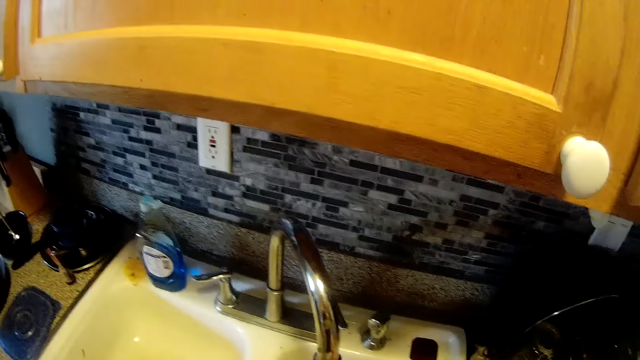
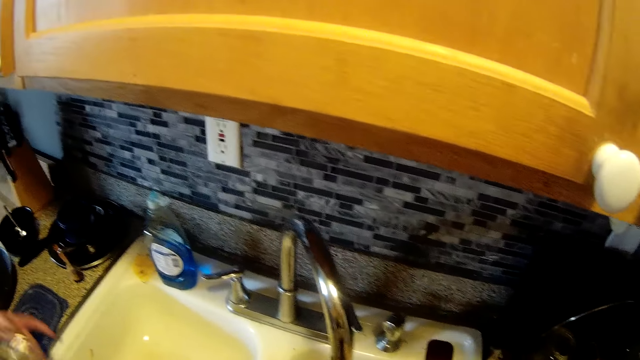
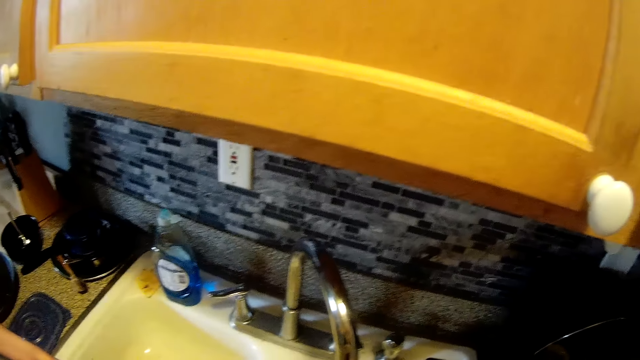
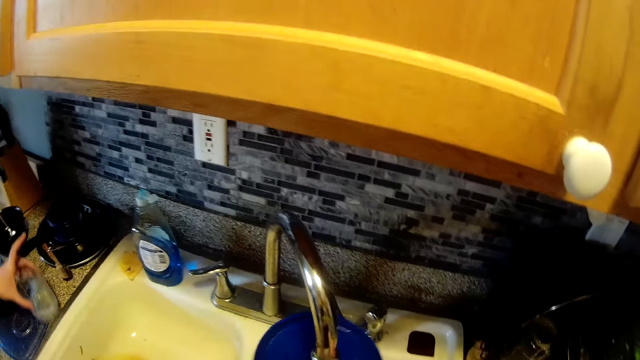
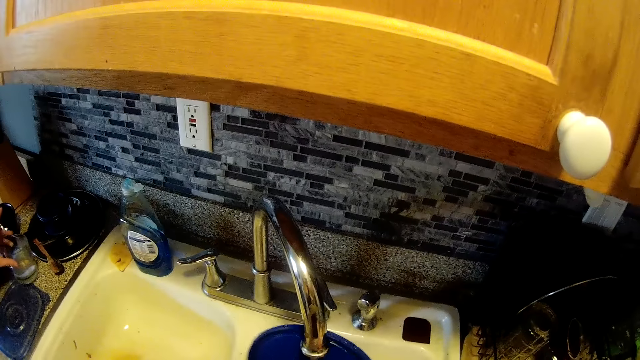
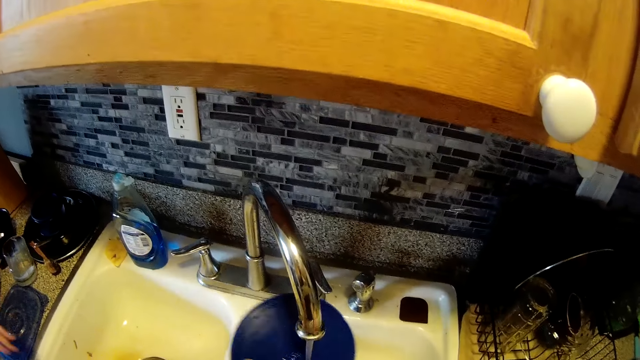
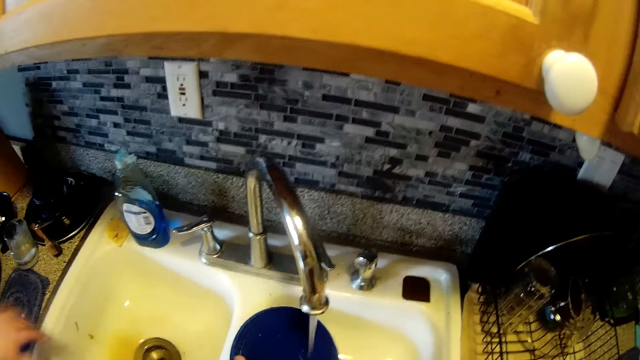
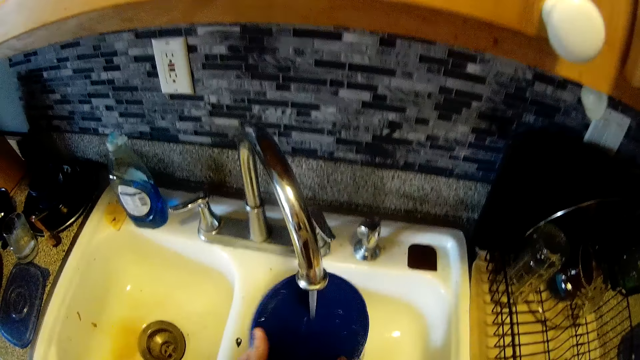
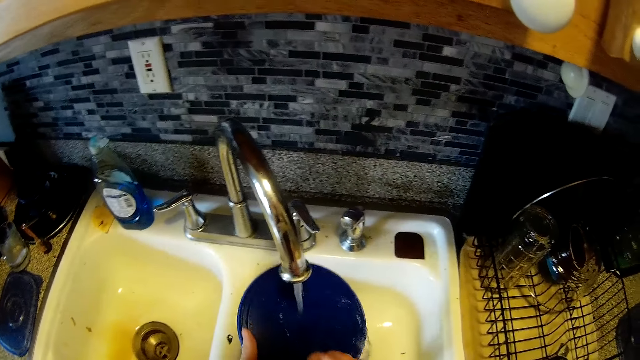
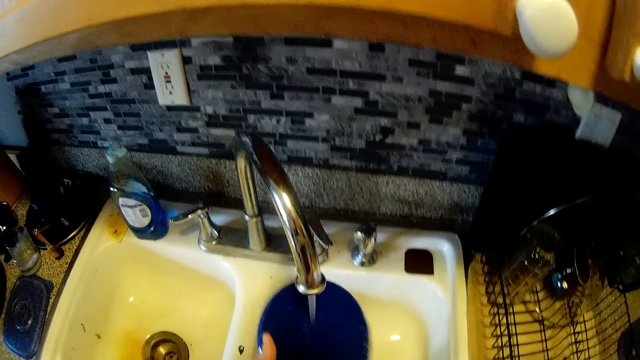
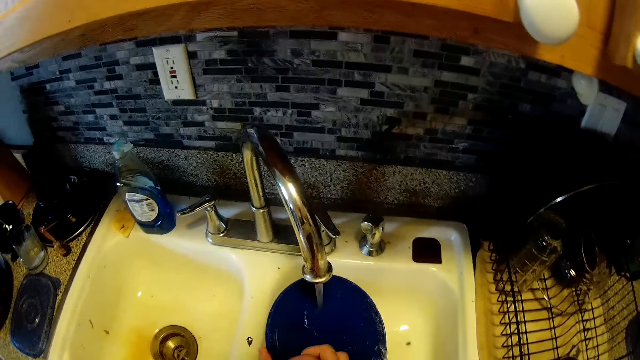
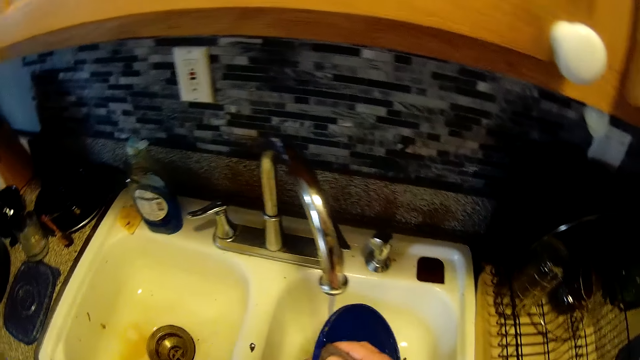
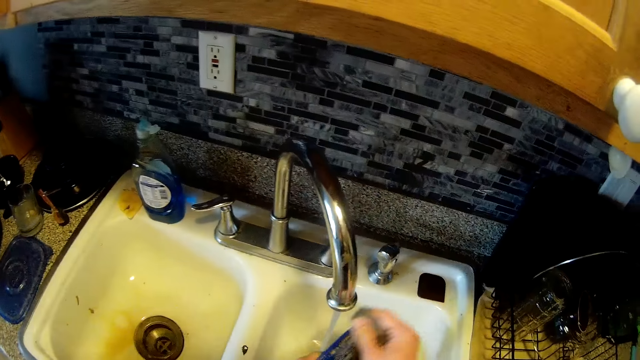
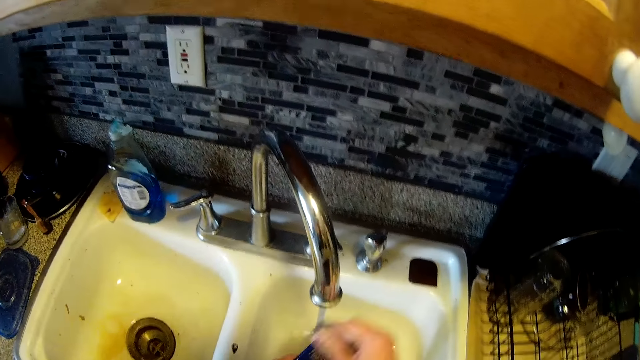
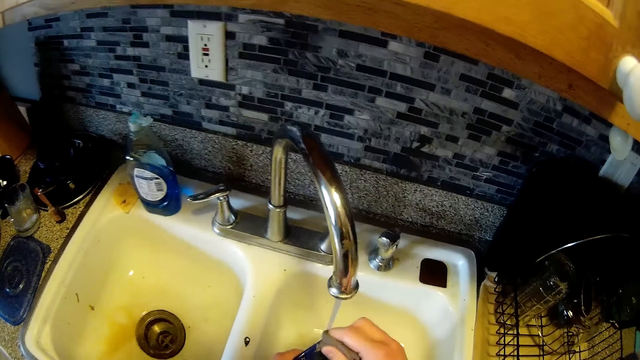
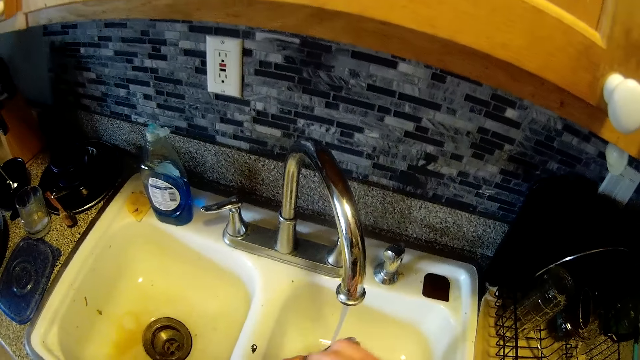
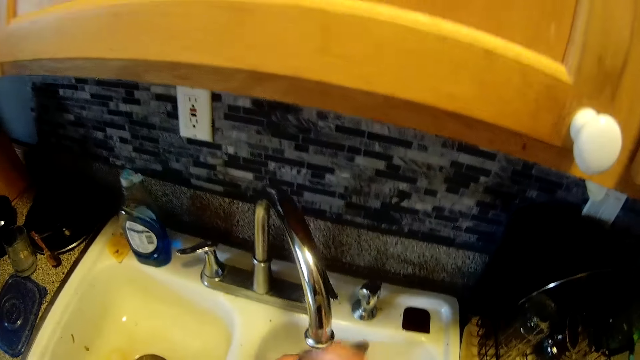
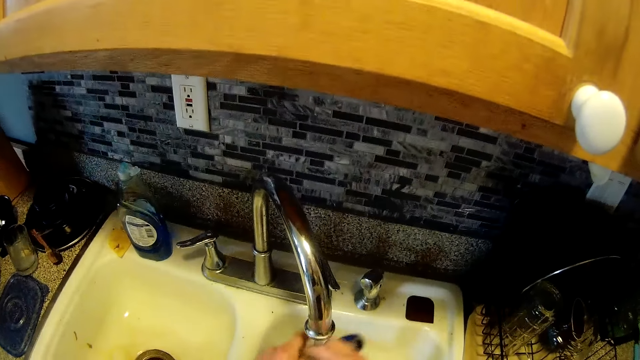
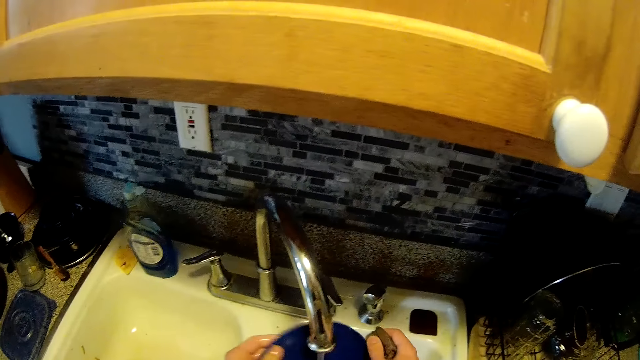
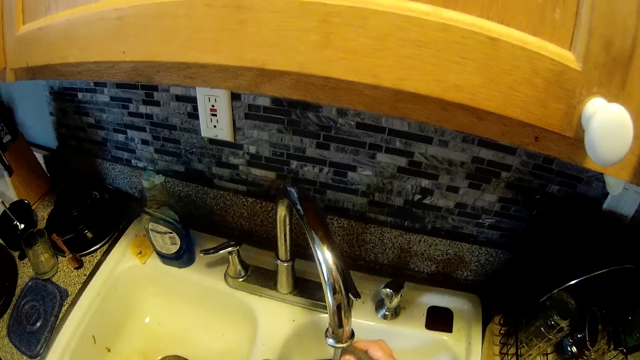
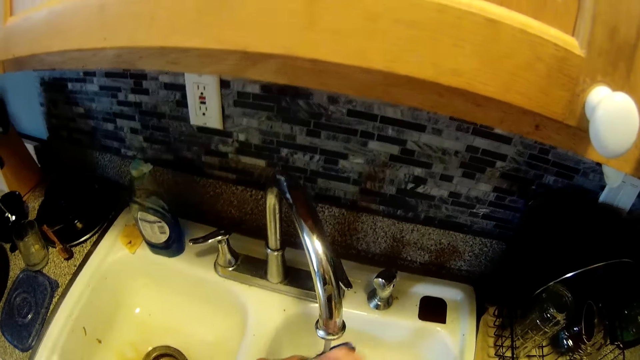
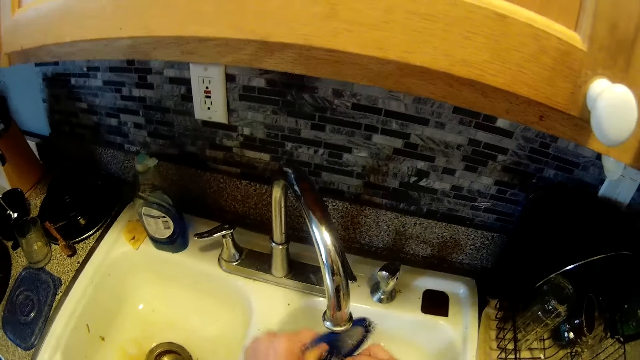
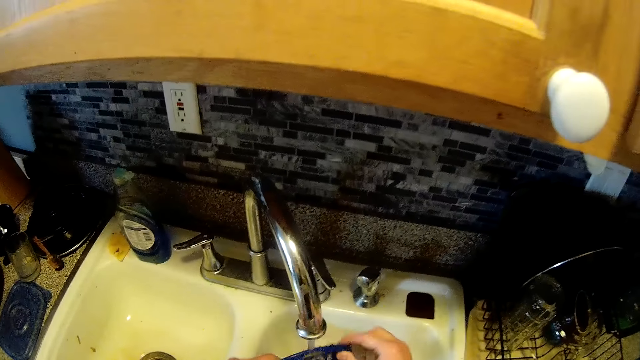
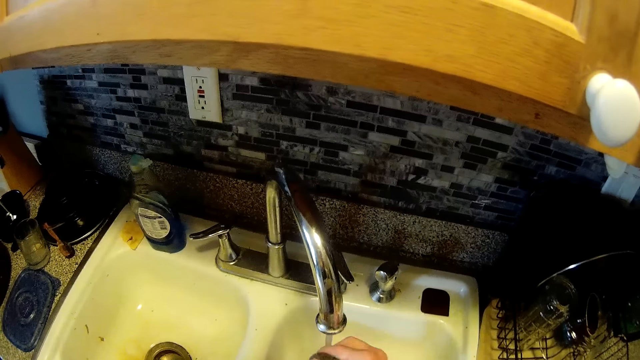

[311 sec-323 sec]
The camera wearer picks a tumbler from the kitchen sink with her left hand. She places the tumbler on the kitchen countertop with her left hand.

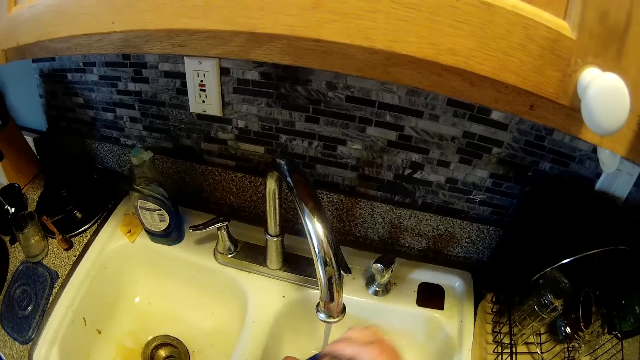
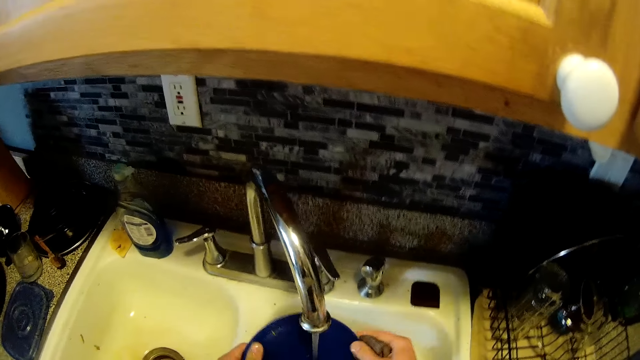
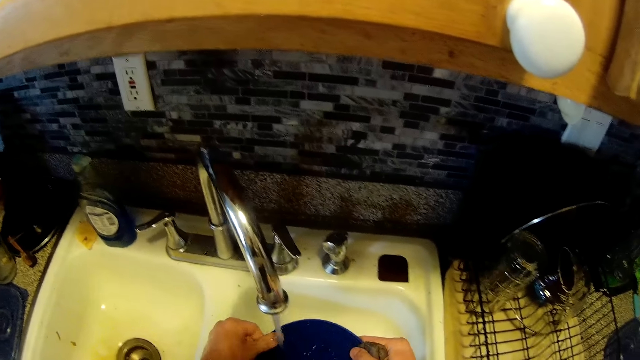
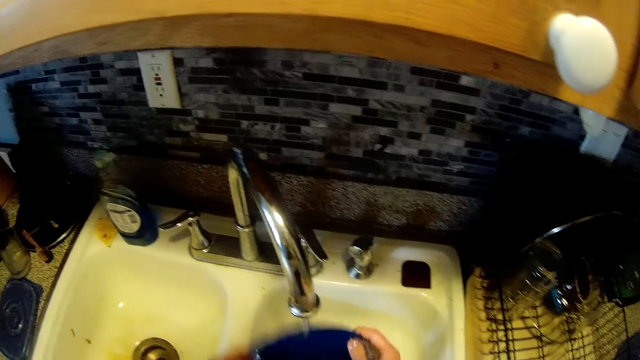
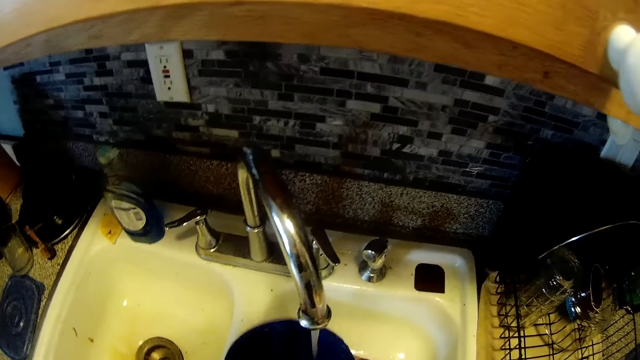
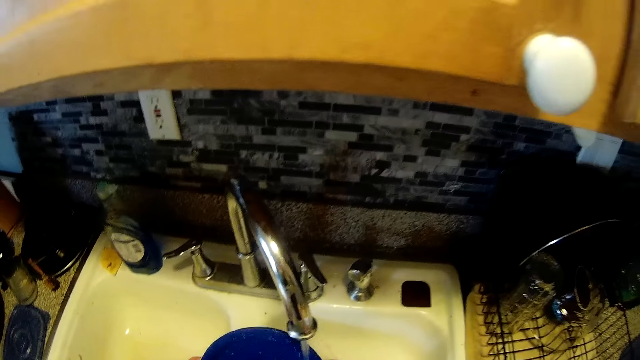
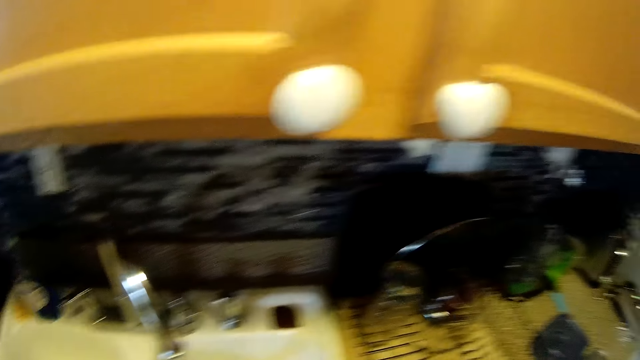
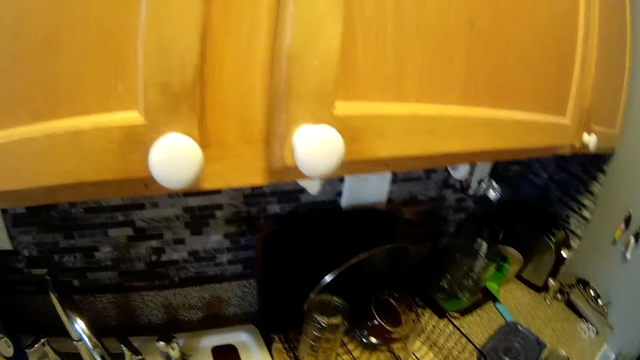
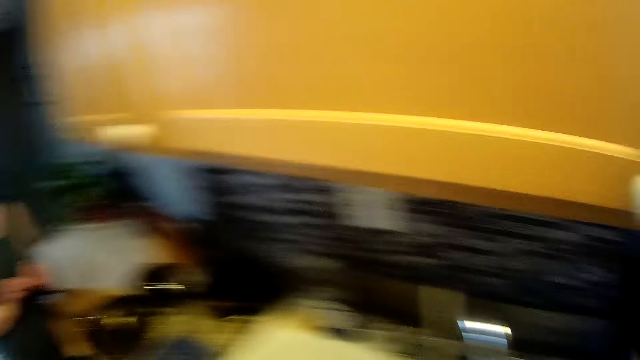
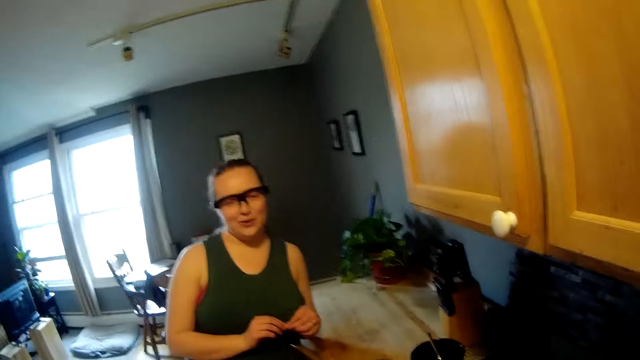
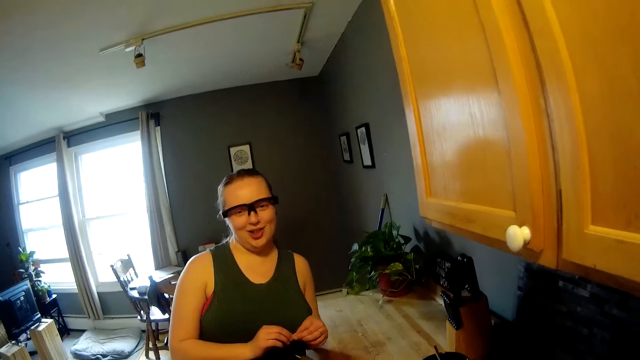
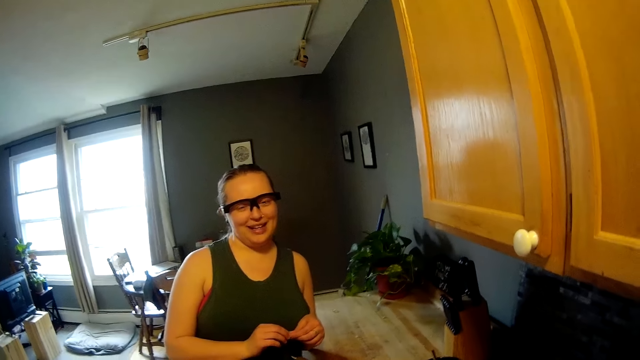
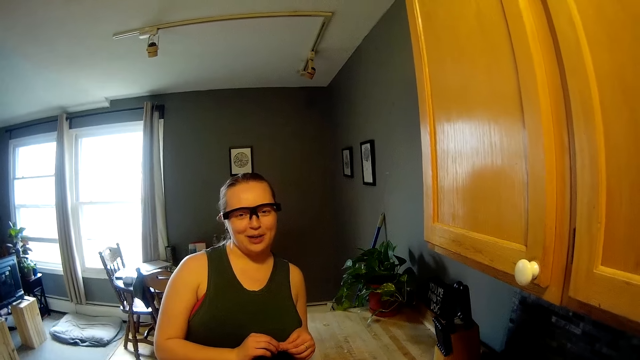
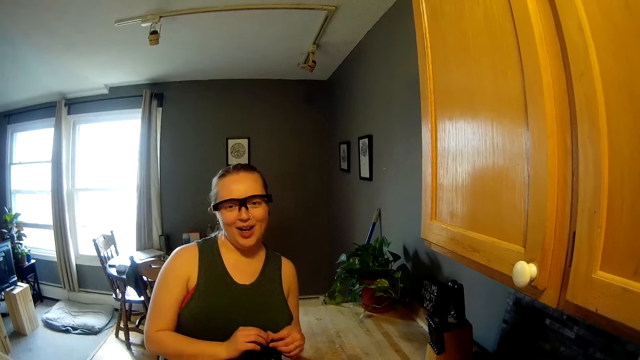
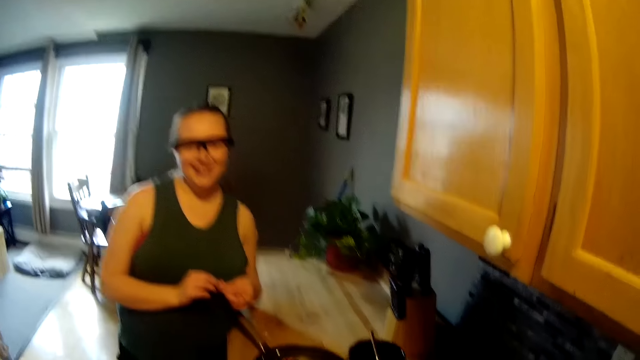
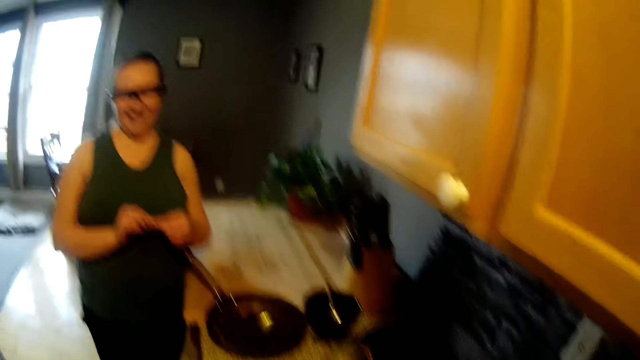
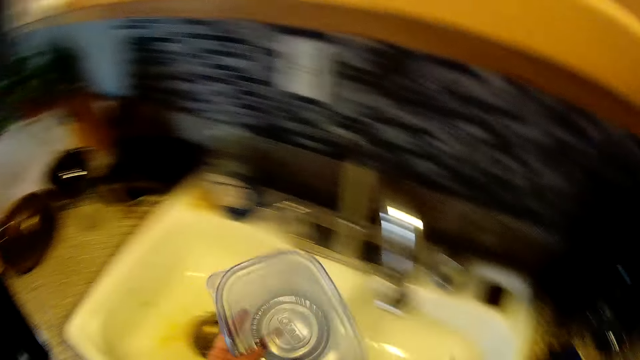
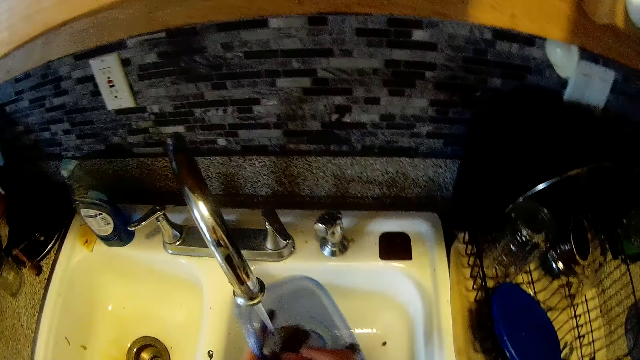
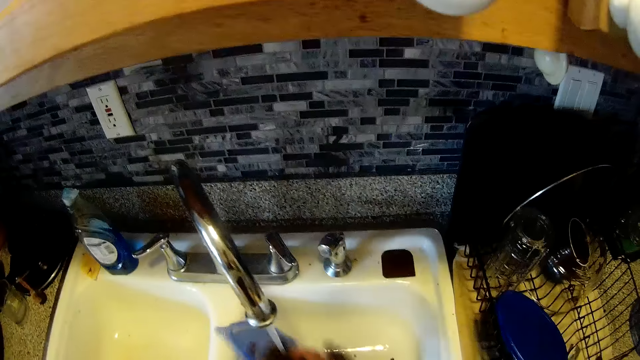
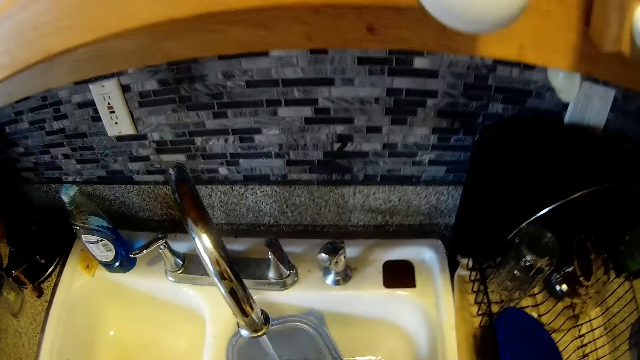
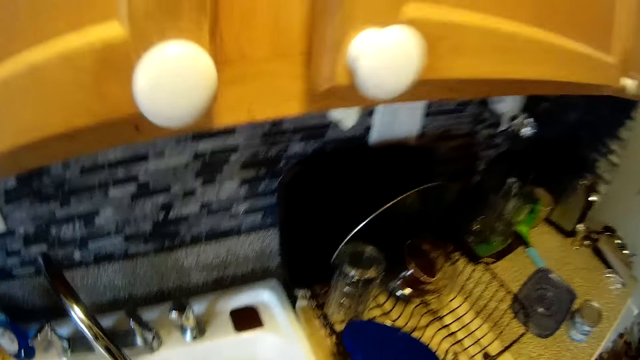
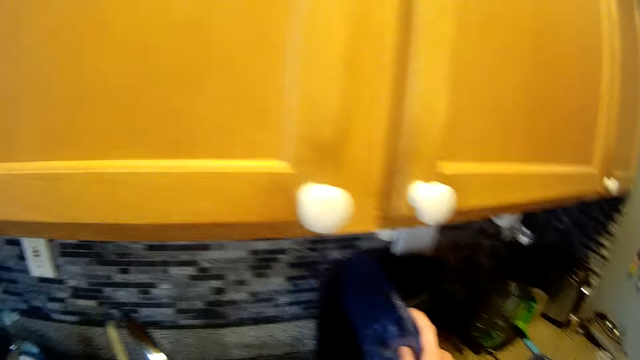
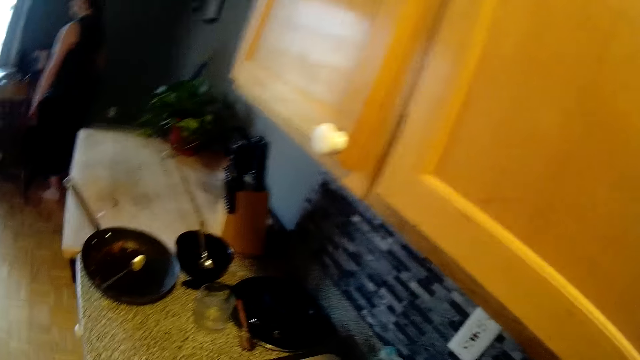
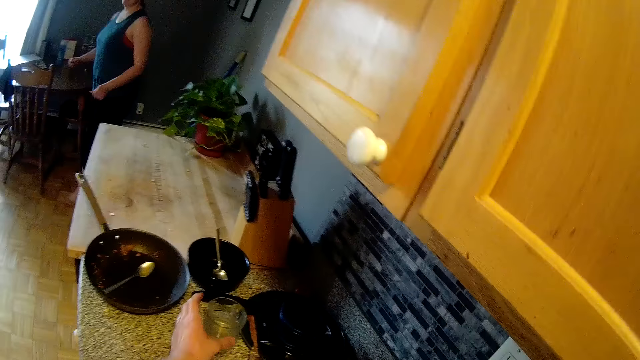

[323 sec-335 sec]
The camera wearer reaches for the plate rack on the kitchen countertop with the blue plate in his right hand. He talks to a woman. He picks a lid. He washes a plate under the water from the tap in the kitchen sink with the sponge in his right hand. He washes the lid. He reaches for the plate rack on the kitchen countertop with the plate in his right hand.
